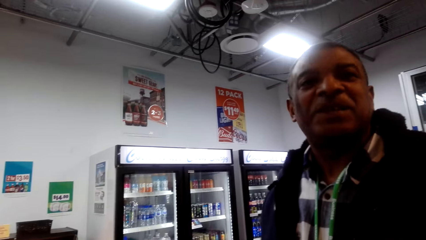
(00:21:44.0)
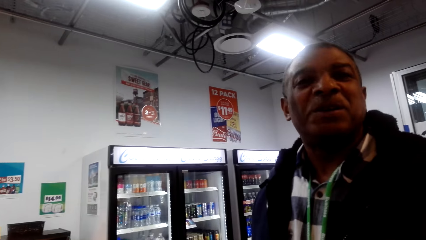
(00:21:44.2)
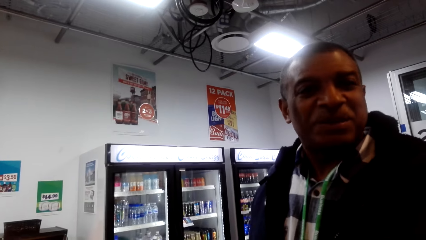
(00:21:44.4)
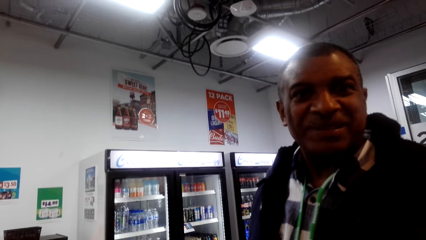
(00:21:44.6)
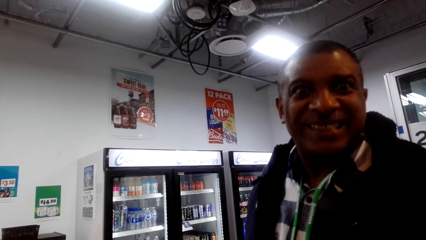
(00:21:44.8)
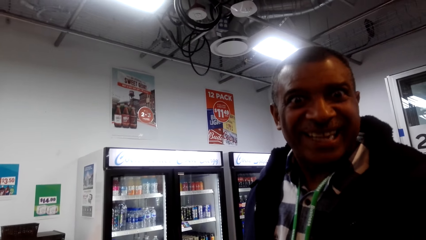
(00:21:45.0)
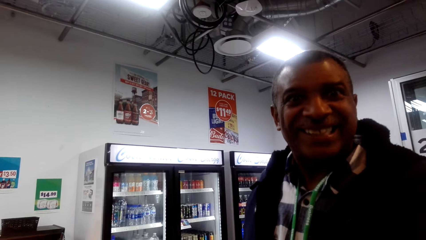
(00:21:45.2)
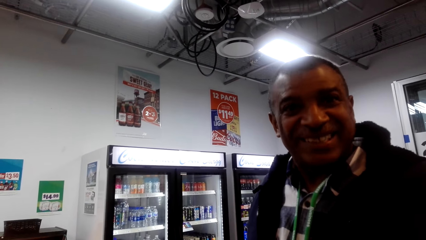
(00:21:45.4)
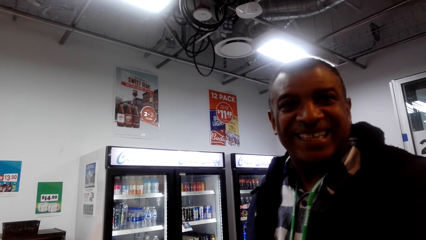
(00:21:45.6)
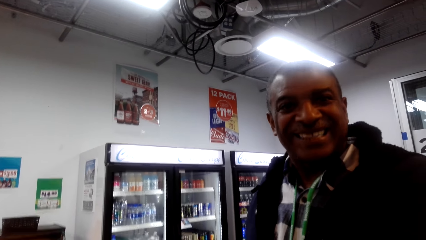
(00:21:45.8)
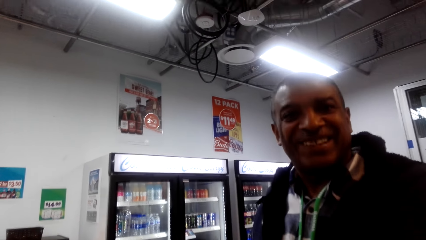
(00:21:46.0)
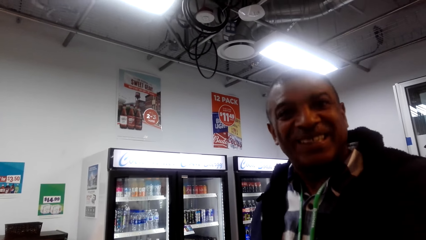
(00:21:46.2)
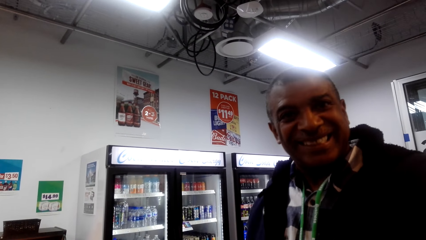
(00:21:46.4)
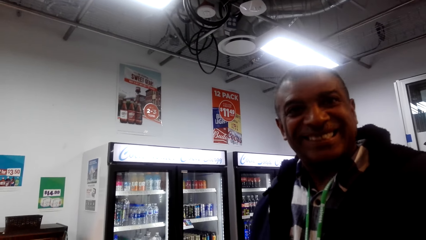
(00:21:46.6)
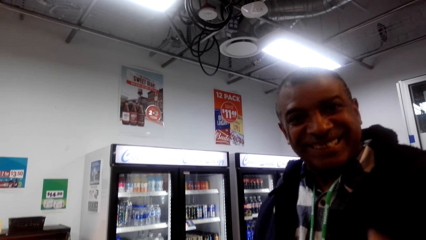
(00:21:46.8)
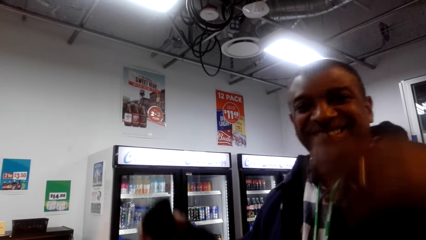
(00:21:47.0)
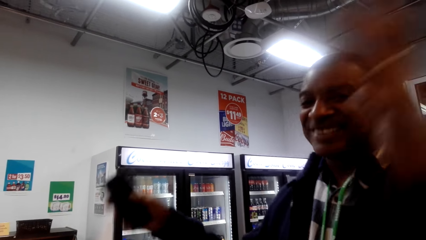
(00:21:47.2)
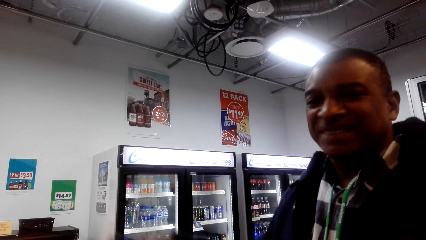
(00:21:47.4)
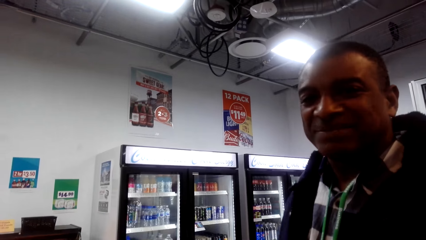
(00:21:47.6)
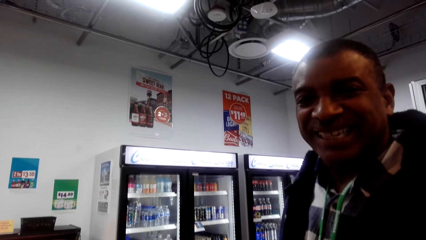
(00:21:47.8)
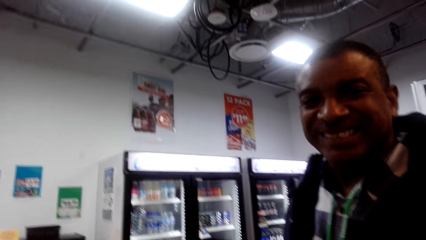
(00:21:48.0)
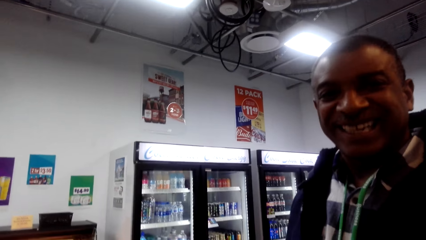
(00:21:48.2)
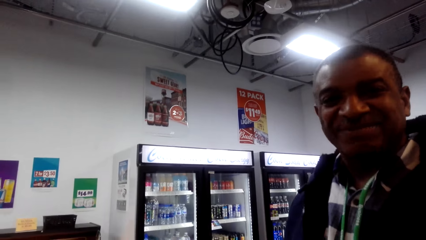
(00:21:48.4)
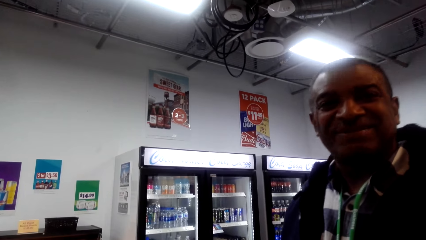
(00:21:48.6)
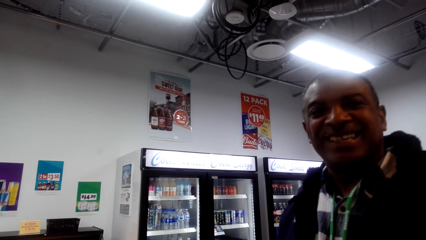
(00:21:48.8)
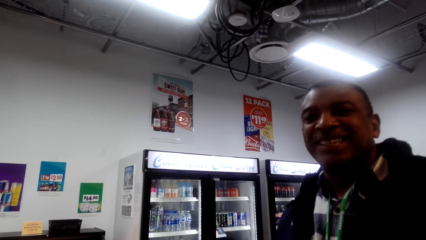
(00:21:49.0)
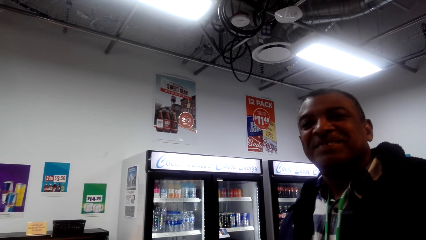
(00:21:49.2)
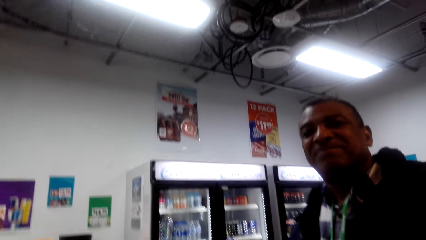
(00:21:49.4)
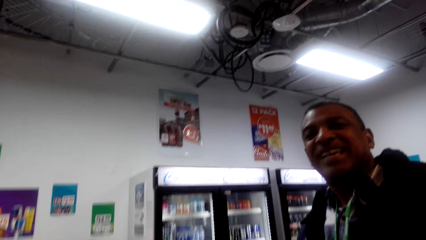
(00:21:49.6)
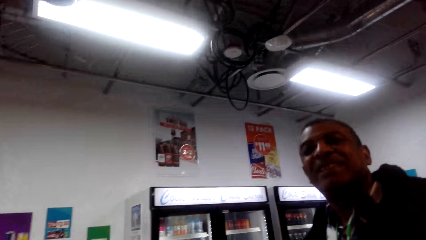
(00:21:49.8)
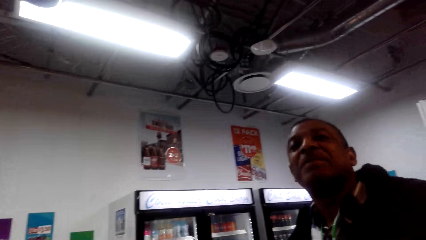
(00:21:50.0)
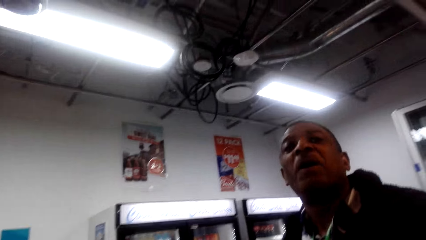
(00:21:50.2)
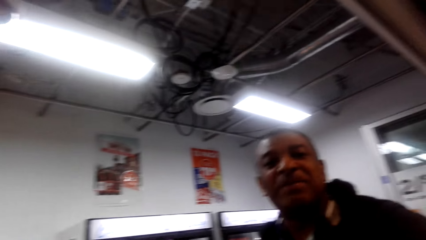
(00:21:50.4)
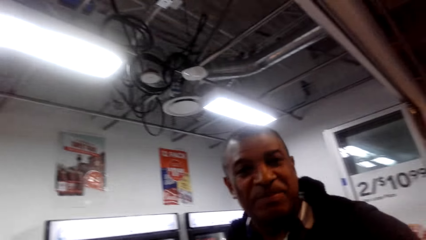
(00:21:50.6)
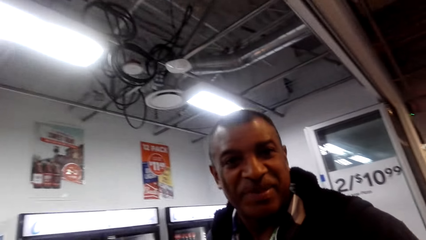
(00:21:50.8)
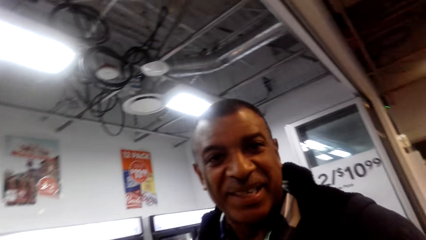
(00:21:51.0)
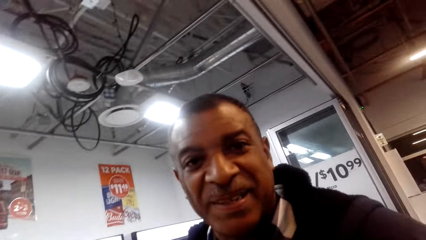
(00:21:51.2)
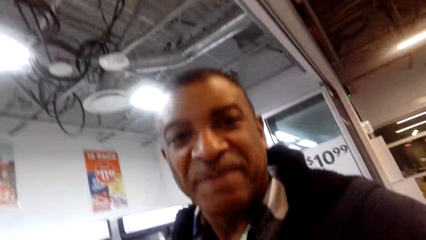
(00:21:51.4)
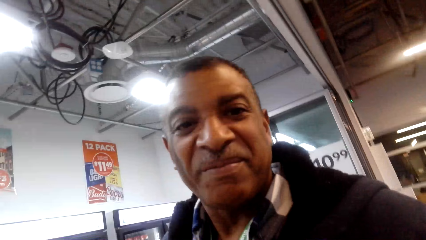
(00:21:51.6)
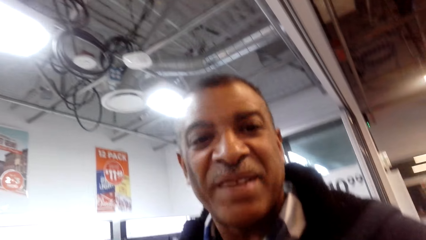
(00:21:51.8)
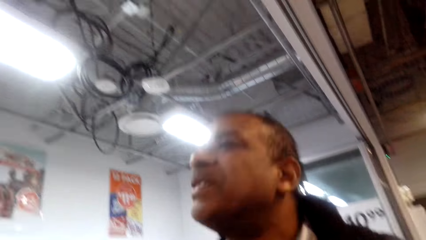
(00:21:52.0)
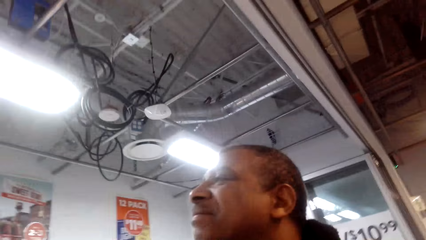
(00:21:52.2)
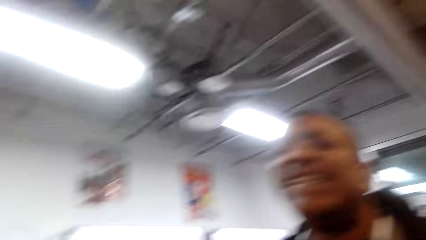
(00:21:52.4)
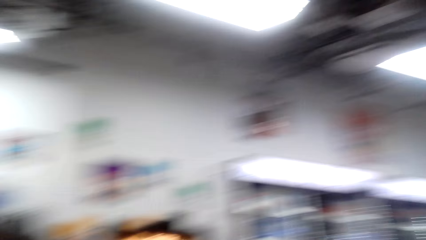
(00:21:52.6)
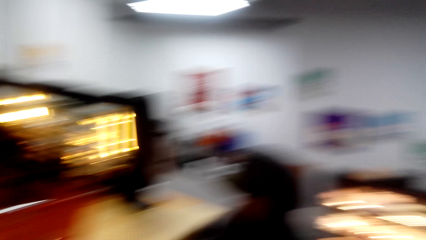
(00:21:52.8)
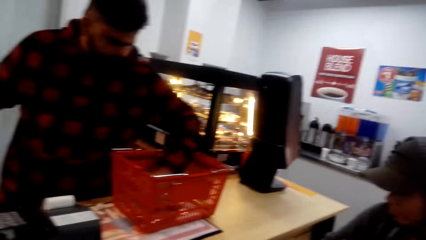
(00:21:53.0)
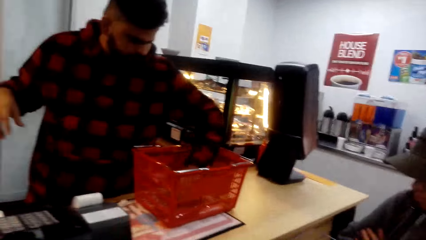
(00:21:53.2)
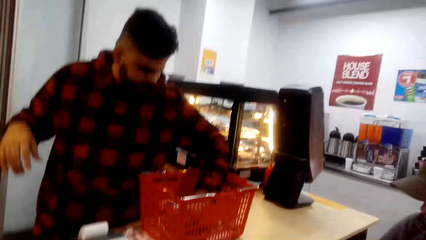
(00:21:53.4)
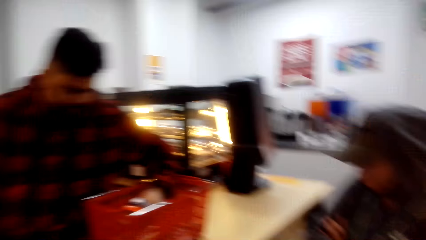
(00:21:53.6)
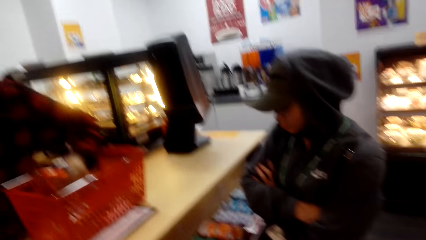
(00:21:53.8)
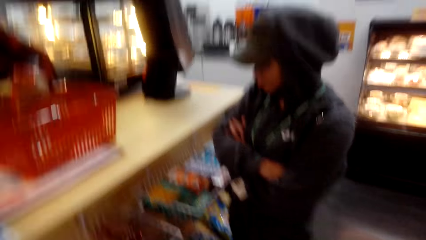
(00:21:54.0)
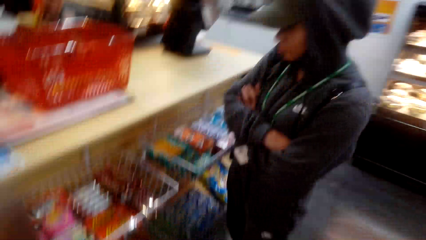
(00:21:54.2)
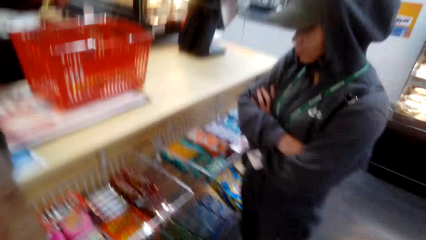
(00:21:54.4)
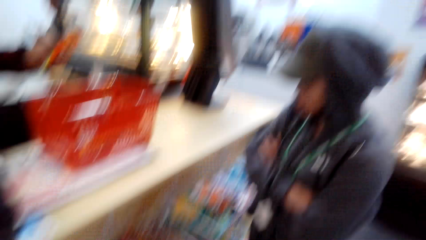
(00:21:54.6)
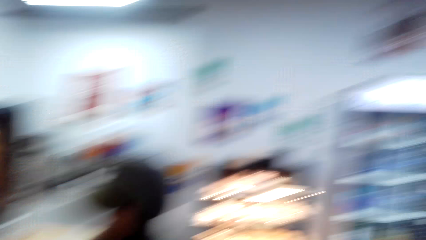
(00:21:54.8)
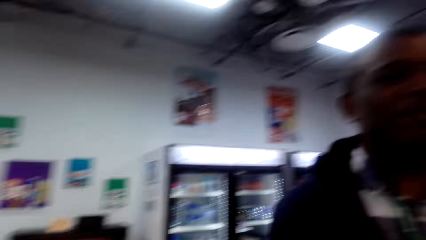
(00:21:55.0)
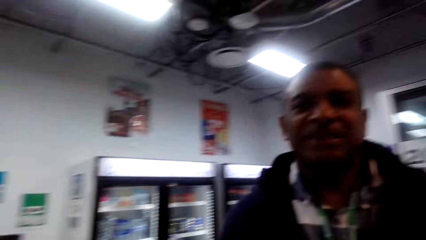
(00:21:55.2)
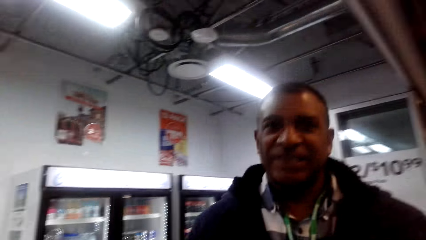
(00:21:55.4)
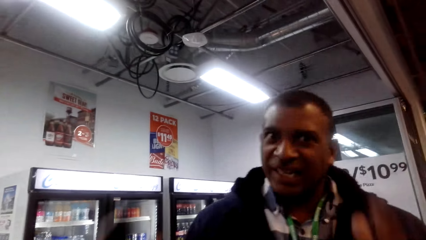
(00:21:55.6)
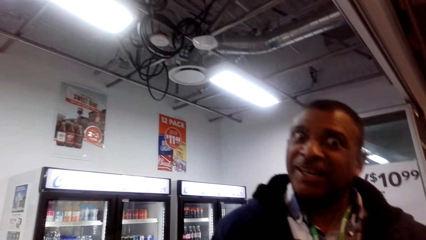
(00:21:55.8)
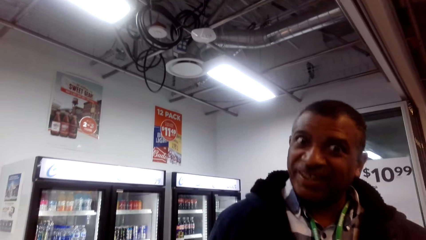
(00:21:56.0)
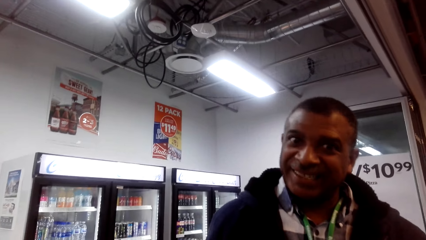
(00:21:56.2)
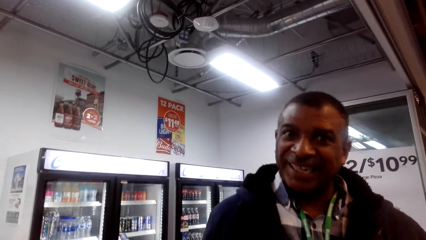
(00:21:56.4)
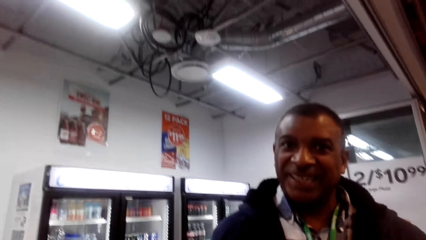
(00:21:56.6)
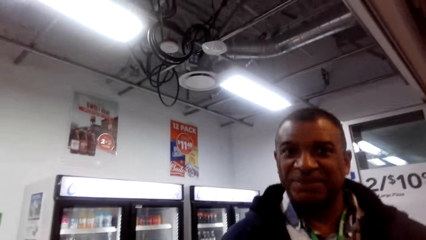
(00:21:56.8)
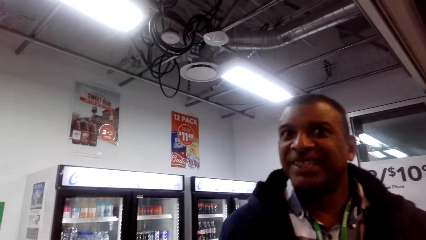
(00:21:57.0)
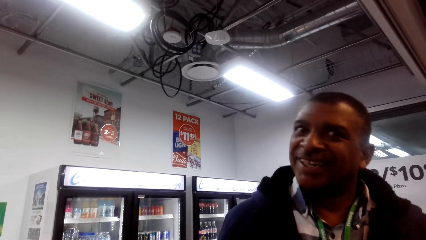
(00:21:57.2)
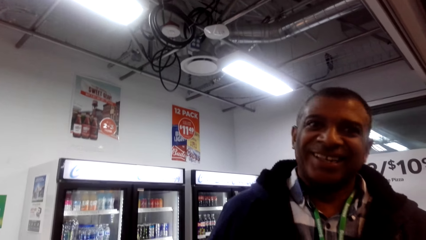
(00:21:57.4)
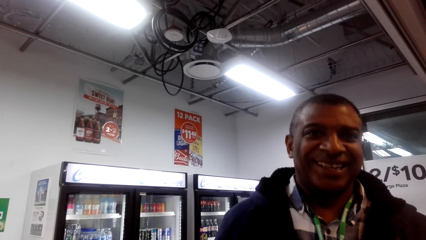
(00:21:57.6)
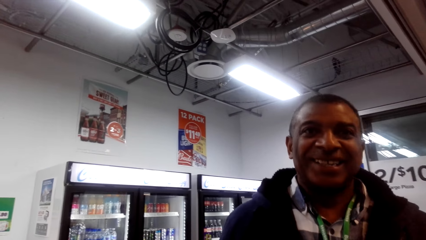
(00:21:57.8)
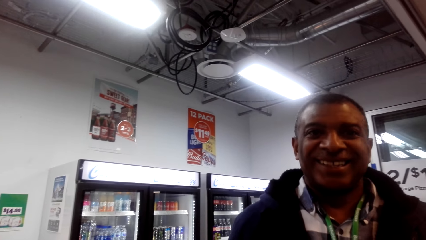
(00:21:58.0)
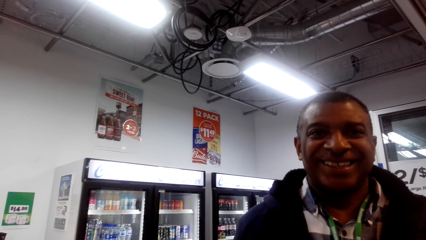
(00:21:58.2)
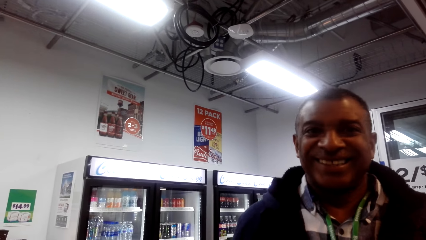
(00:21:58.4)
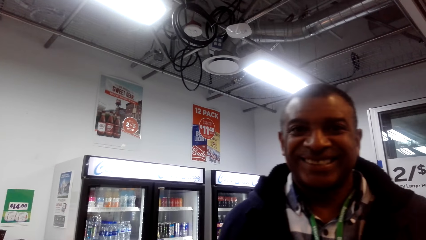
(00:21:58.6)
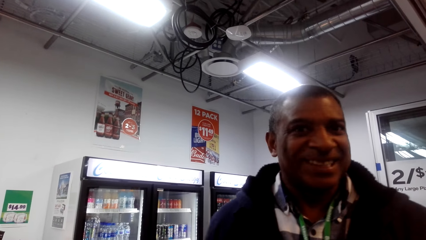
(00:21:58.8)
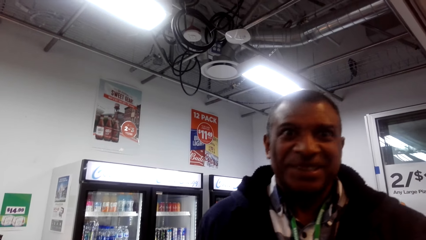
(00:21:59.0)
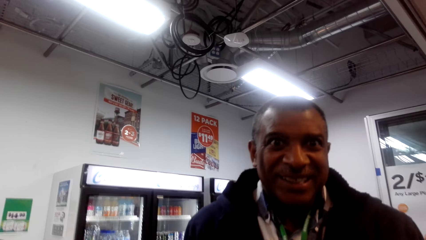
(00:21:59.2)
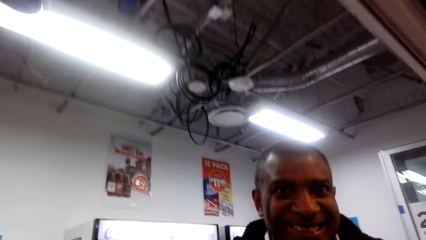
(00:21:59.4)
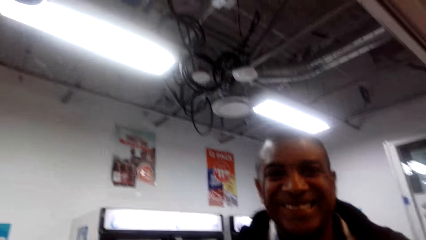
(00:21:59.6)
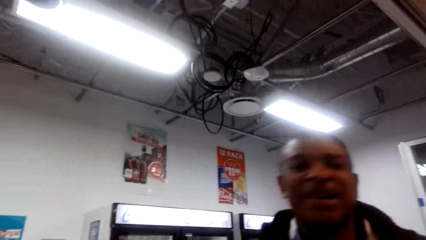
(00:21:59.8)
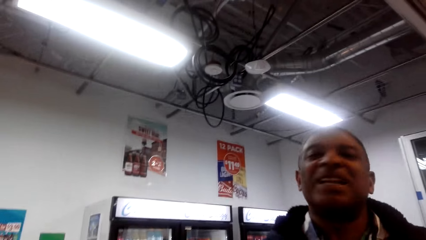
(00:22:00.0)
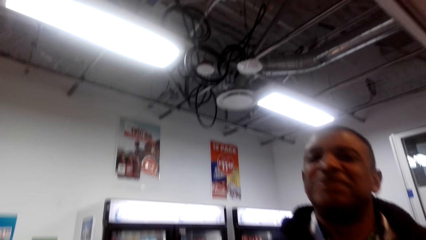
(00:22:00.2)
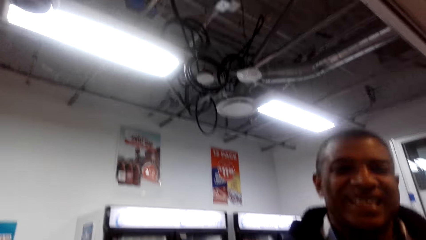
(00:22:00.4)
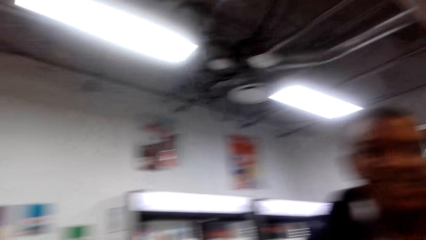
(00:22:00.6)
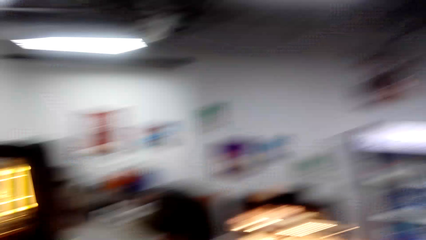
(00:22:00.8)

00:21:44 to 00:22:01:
A man moves his hands. Another man removes the package from the shopping basket. The camera wearer looks at the first man. They look at the first man.
